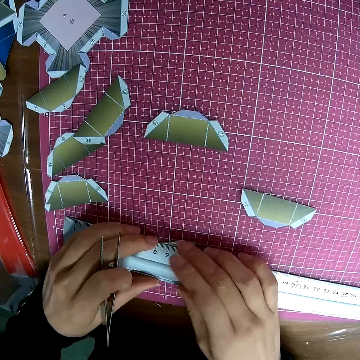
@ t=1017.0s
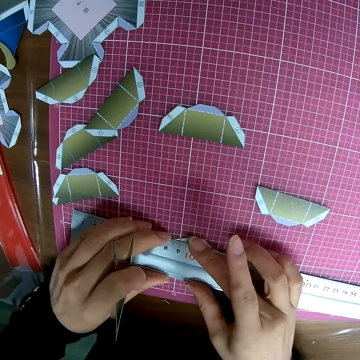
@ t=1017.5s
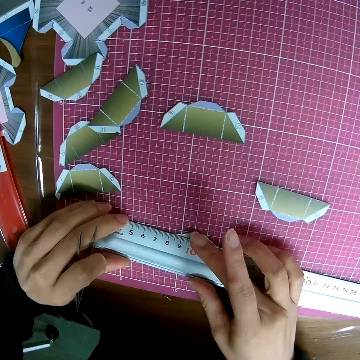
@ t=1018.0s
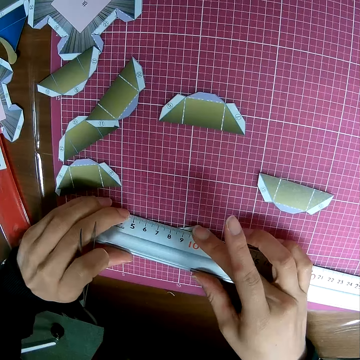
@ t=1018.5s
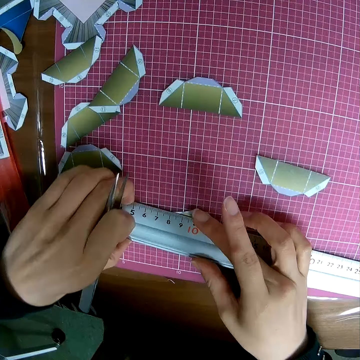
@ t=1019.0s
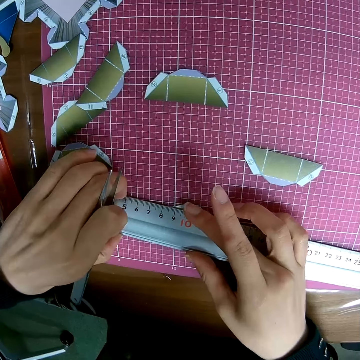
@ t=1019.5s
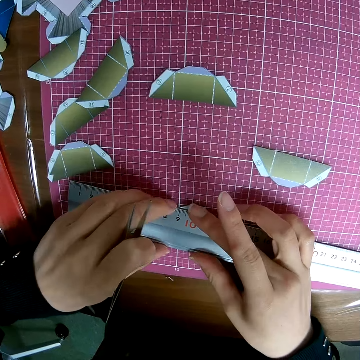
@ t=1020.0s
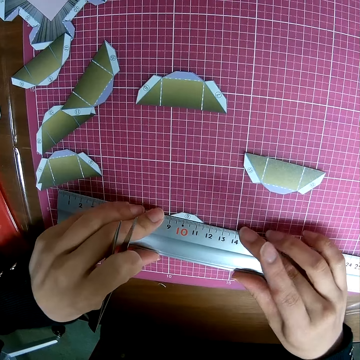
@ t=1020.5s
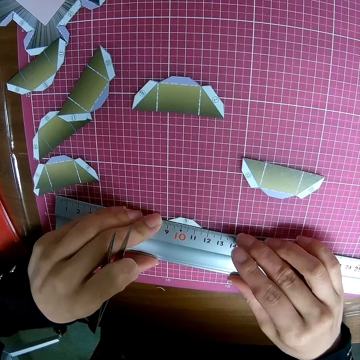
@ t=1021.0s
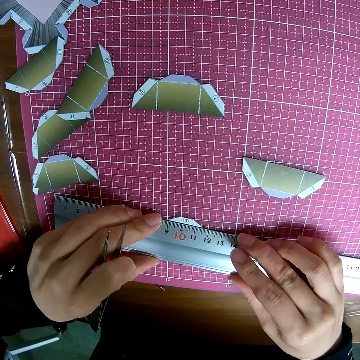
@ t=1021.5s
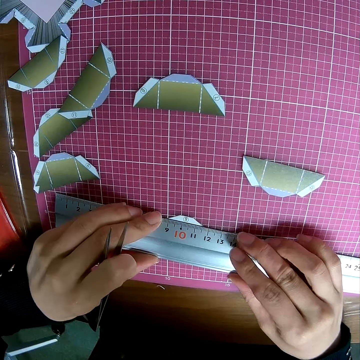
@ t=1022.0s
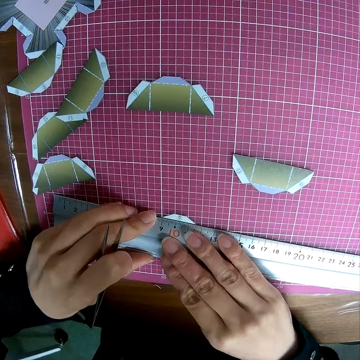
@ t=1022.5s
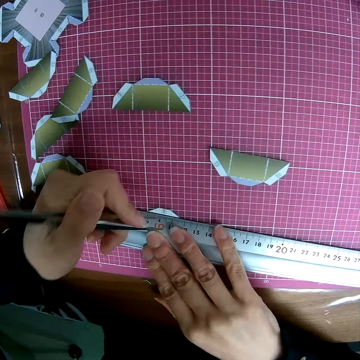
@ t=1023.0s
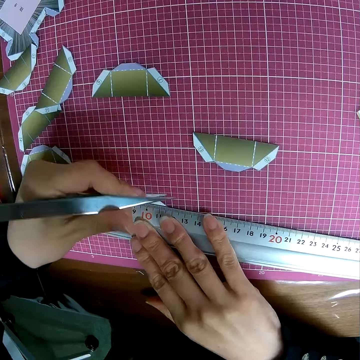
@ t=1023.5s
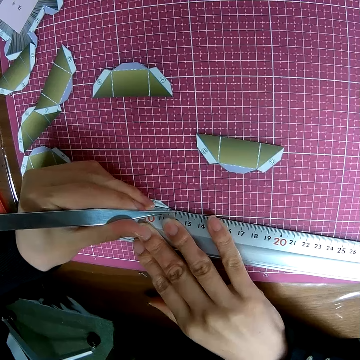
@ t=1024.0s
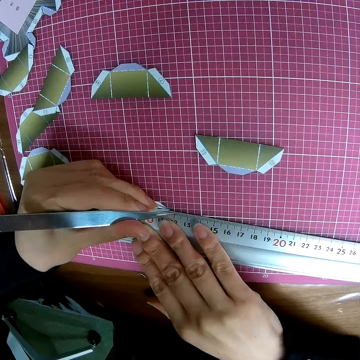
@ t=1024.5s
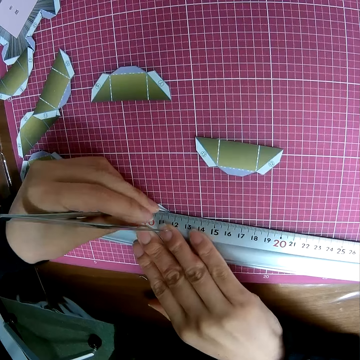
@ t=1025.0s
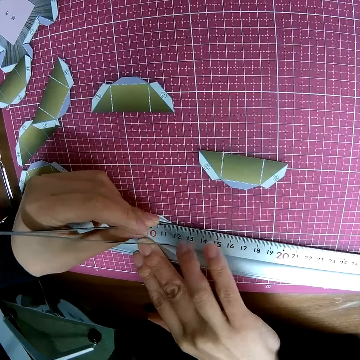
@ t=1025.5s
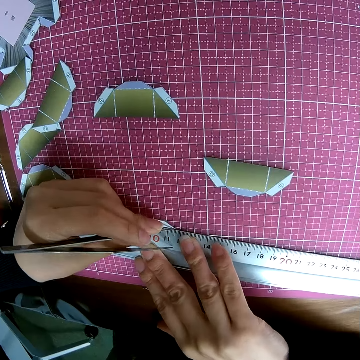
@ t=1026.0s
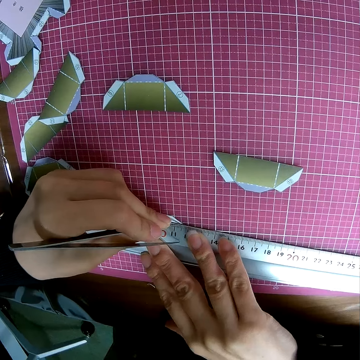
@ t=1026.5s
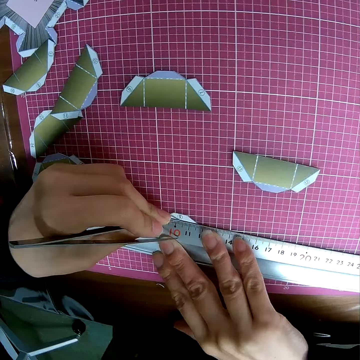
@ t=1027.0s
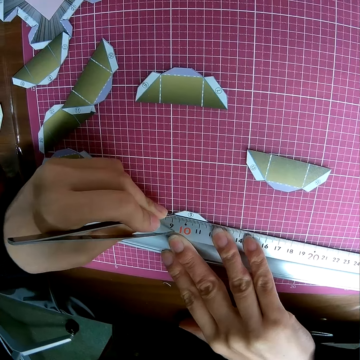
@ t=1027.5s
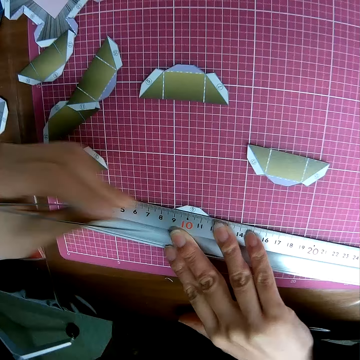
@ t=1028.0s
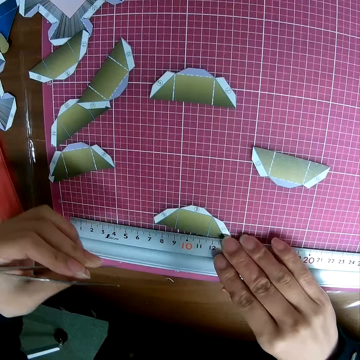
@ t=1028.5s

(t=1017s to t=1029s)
The camera wearer places the ruler on the piece of paper craft on the self-healing cutting mat. They mark the paper craft with the picker.

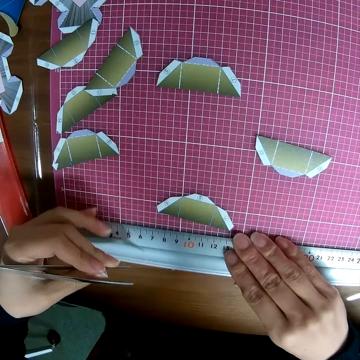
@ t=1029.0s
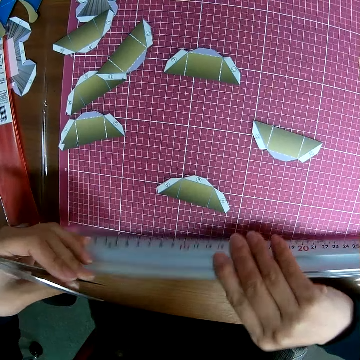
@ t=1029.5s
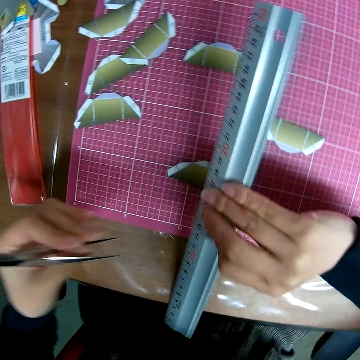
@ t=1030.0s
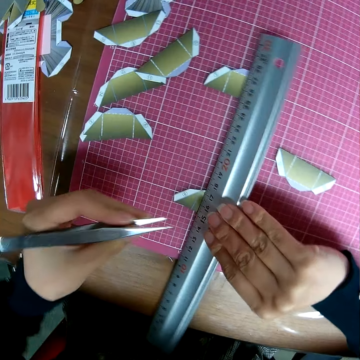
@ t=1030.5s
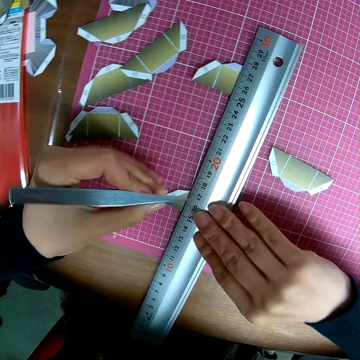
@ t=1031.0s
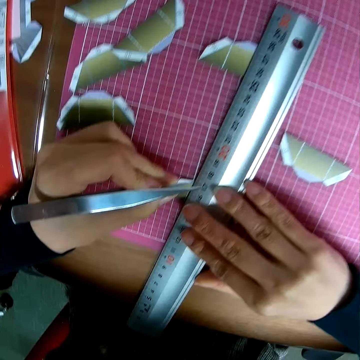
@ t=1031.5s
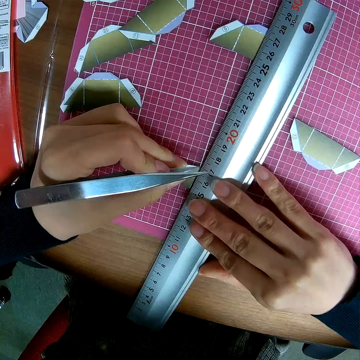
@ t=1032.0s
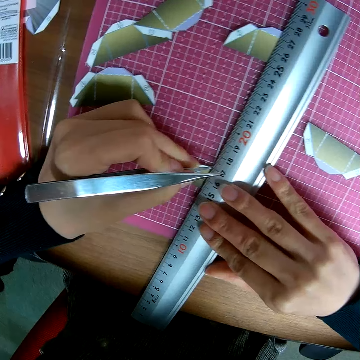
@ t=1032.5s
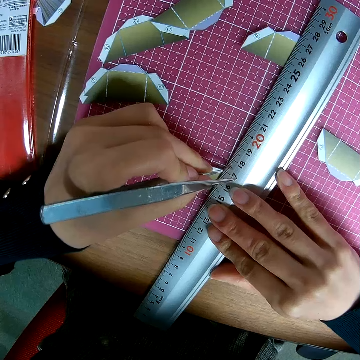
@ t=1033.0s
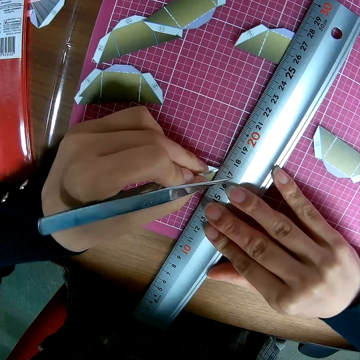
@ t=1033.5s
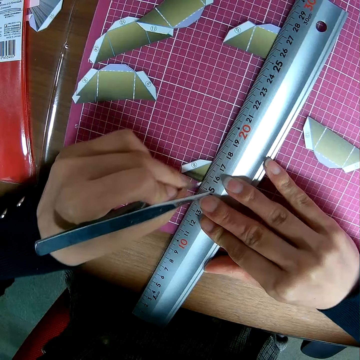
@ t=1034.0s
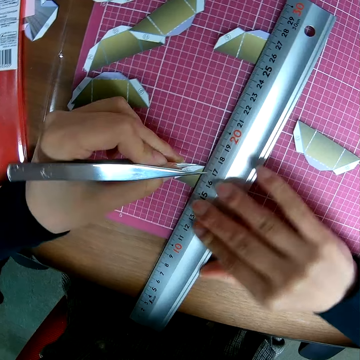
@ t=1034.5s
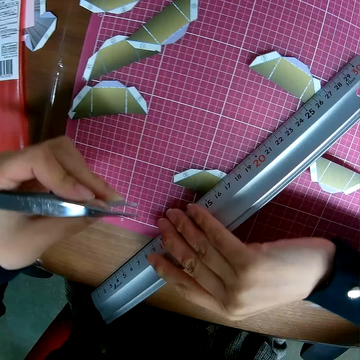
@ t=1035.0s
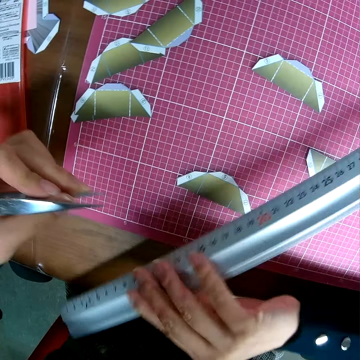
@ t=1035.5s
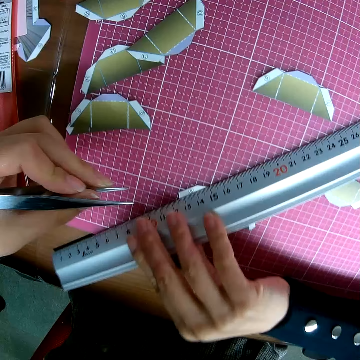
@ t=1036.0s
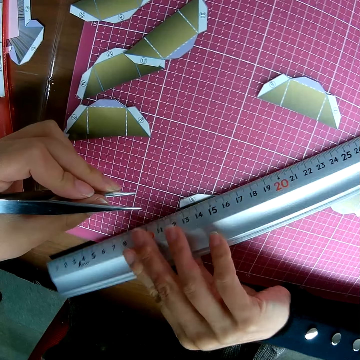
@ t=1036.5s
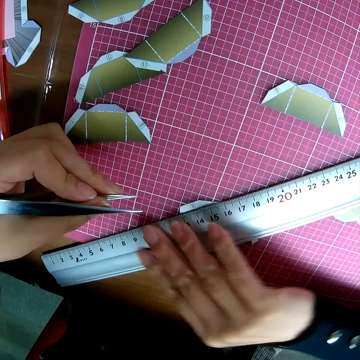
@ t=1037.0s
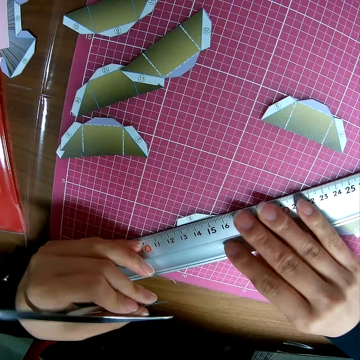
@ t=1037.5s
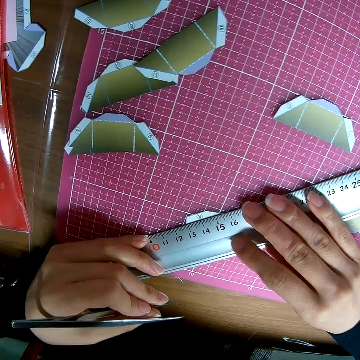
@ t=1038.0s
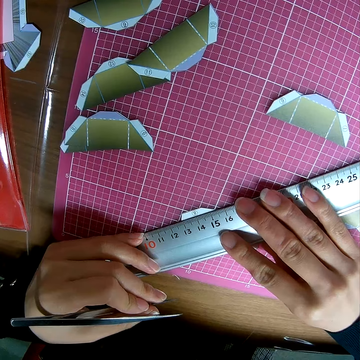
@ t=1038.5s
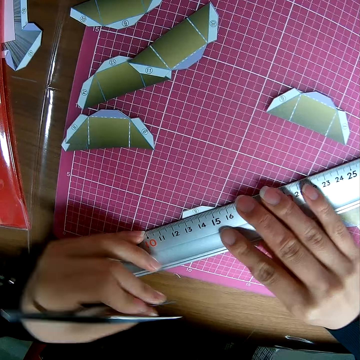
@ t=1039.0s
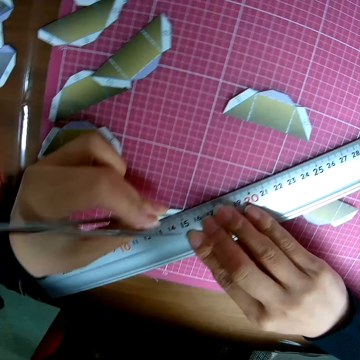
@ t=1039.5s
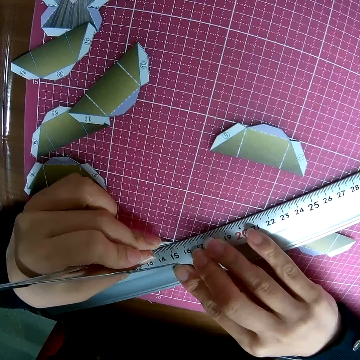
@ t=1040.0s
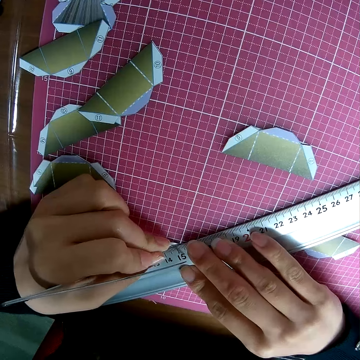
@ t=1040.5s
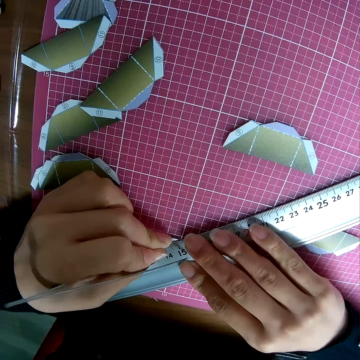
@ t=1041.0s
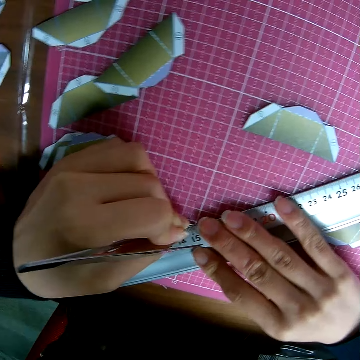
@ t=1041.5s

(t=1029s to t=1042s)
The camera wearer picks up a ruler. They put down the ruler on a piece of crafting paper. They make a line on the piece of crafting paper.

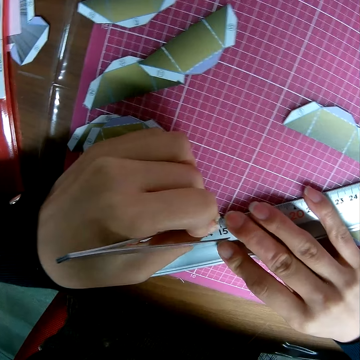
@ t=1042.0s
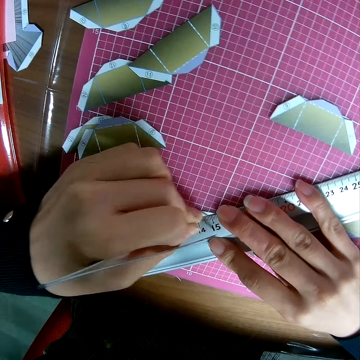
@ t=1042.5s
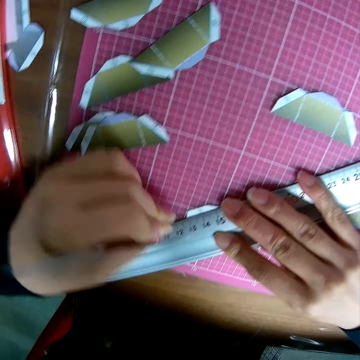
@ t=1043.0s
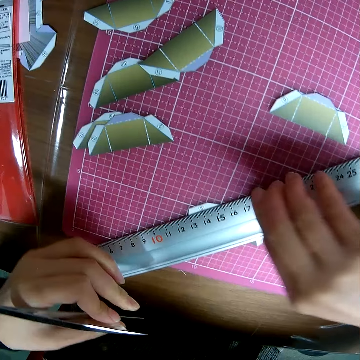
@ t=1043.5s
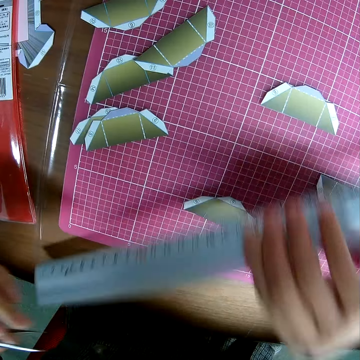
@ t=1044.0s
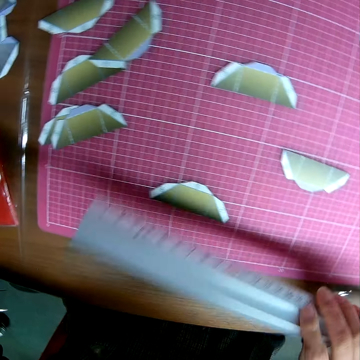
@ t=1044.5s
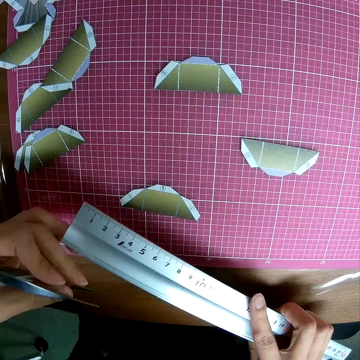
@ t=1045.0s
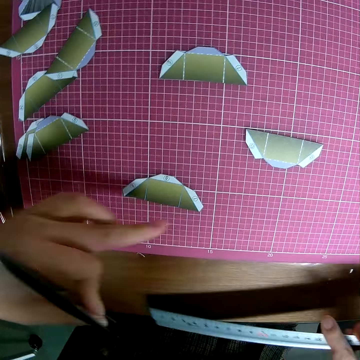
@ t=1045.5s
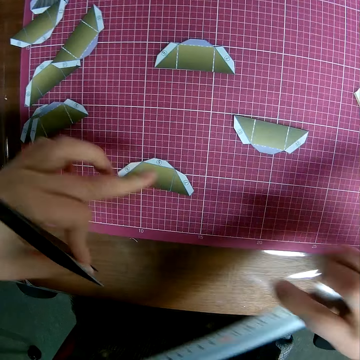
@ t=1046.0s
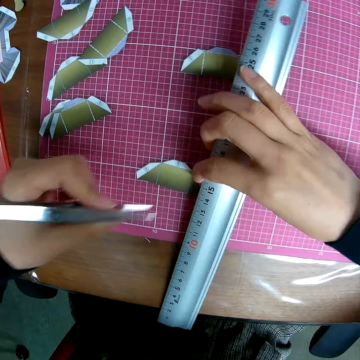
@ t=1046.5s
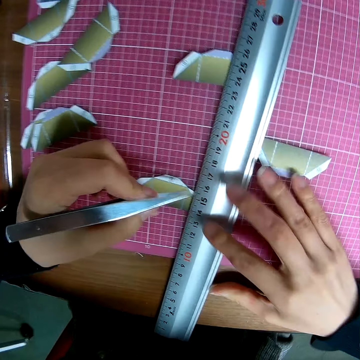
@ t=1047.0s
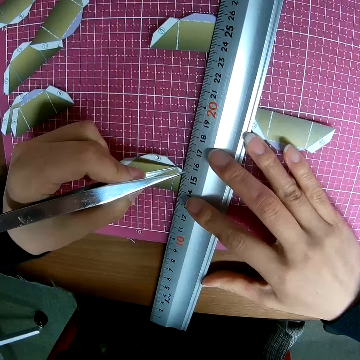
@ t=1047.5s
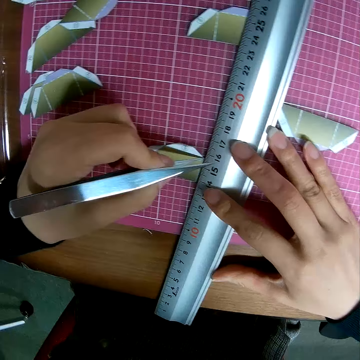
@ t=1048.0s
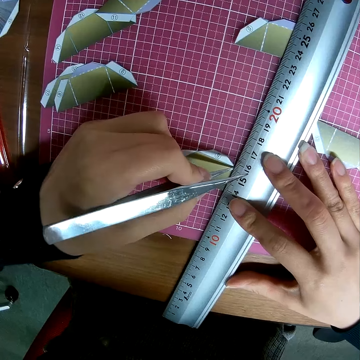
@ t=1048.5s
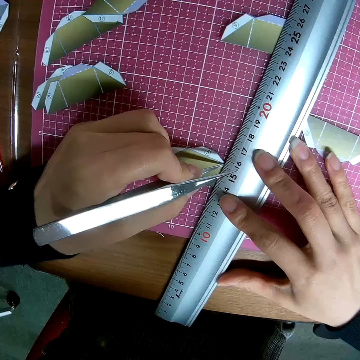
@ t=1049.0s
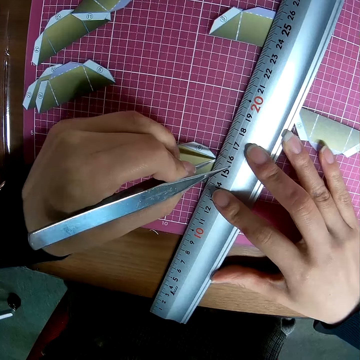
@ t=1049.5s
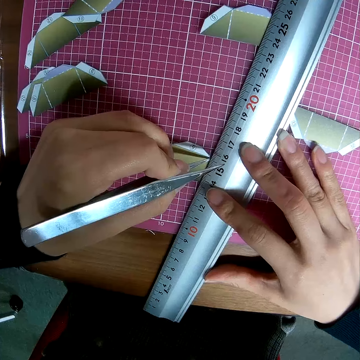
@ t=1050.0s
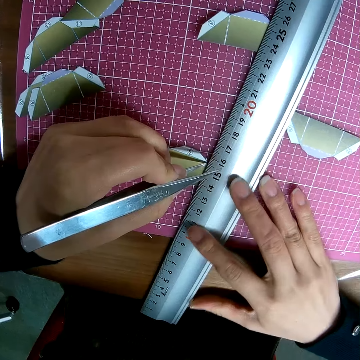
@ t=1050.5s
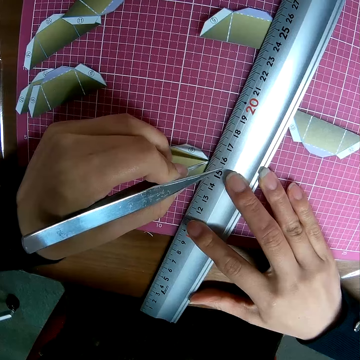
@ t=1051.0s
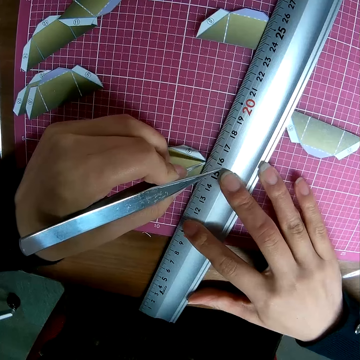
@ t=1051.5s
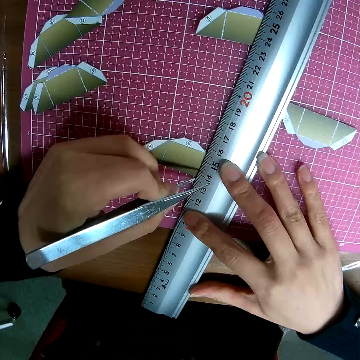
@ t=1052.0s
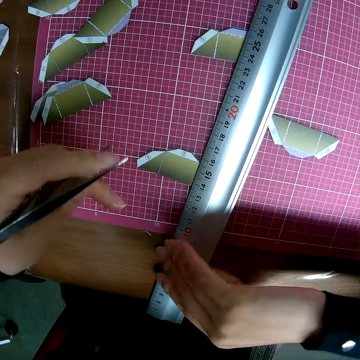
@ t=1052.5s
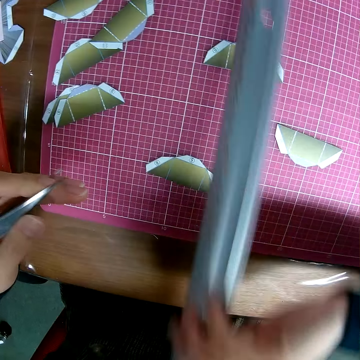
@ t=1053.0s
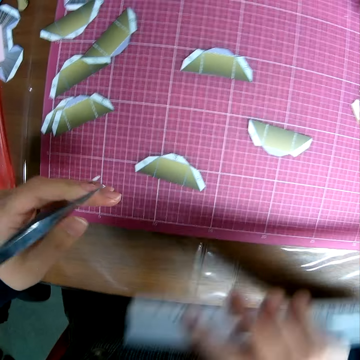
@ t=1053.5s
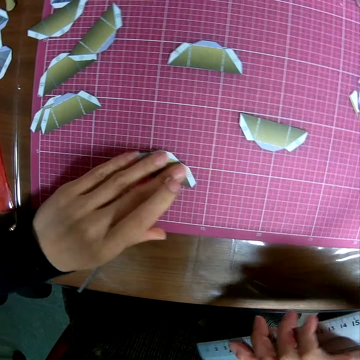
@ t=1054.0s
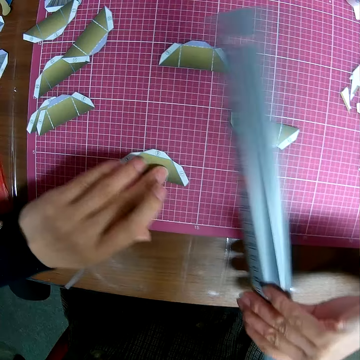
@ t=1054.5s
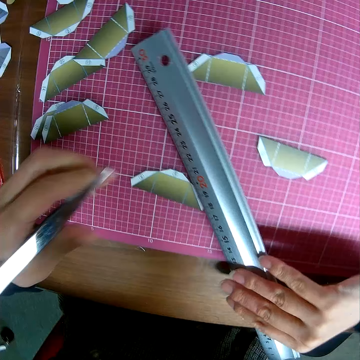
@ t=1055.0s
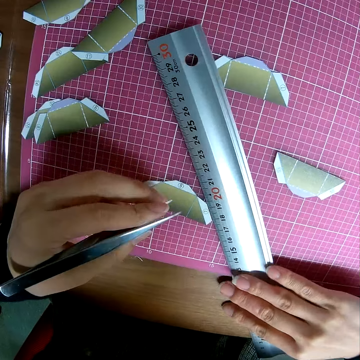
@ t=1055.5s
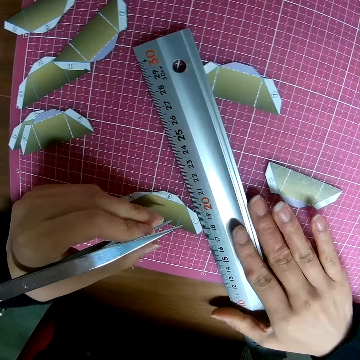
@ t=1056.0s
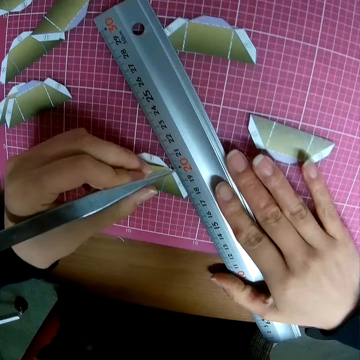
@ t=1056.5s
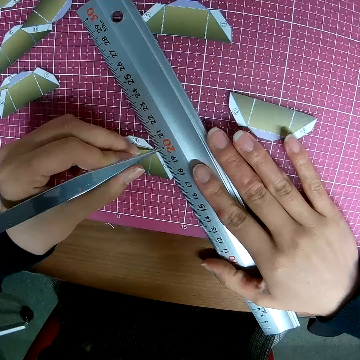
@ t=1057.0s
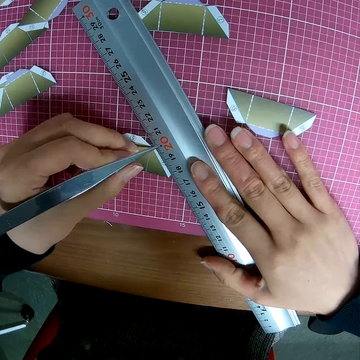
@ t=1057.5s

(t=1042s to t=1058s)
The camera wearer picks up a ruler. They touch a piece of paper with a finger. They put down the ruler on a piece of crafting paper. They pick up the ruler. They put fingers on the piece of crafting paper. They put down the ruler on the piece of crafting paper.
